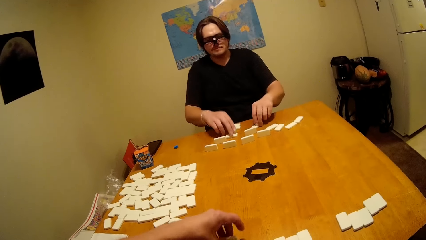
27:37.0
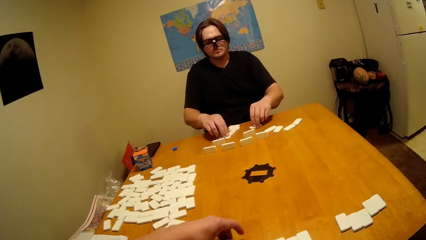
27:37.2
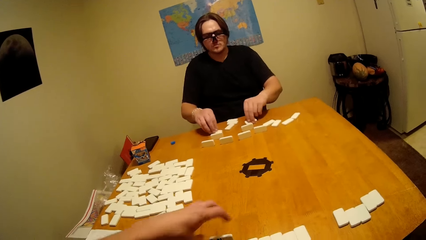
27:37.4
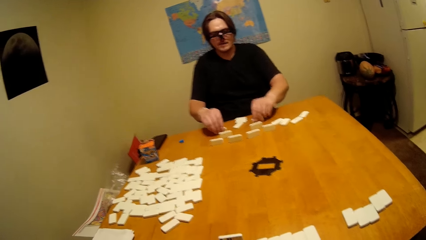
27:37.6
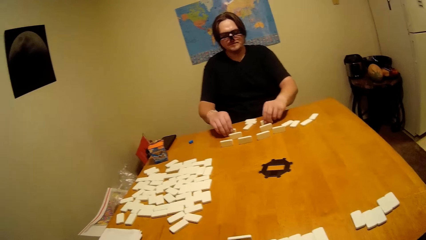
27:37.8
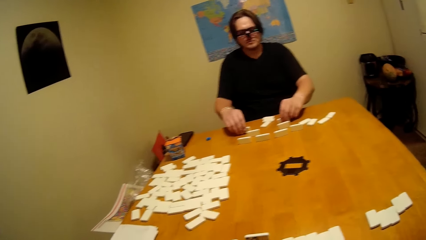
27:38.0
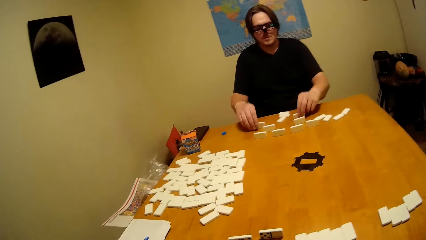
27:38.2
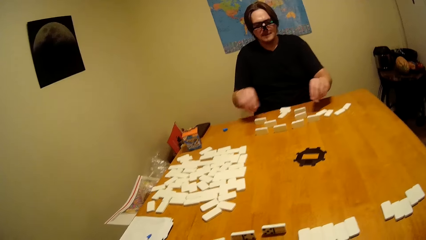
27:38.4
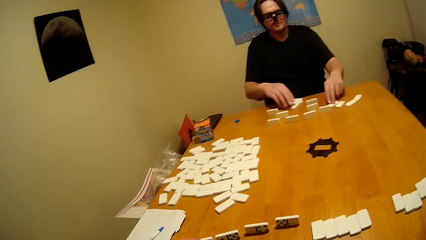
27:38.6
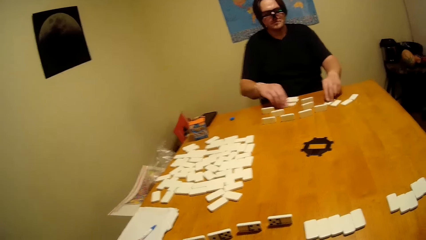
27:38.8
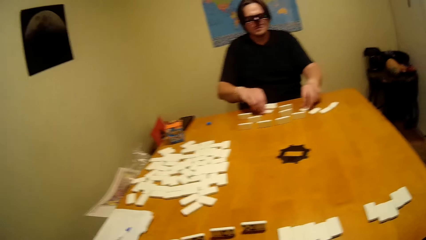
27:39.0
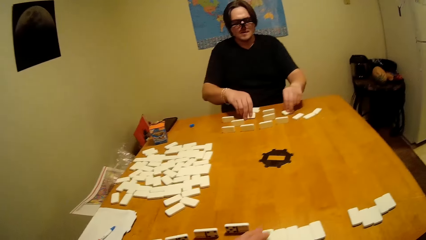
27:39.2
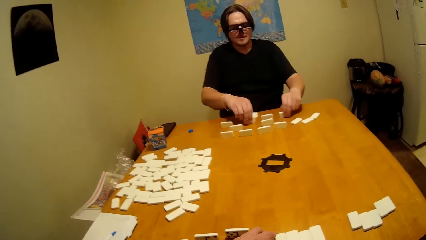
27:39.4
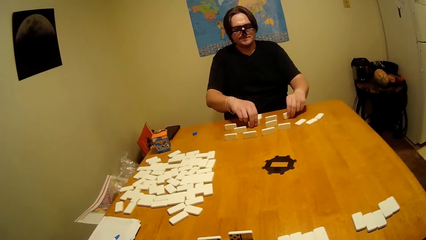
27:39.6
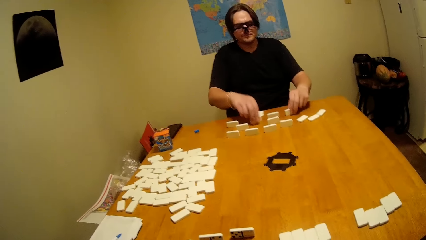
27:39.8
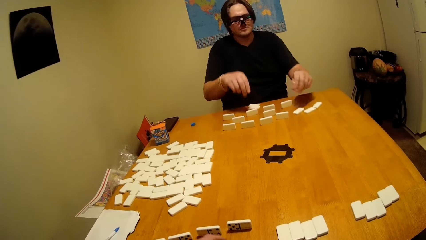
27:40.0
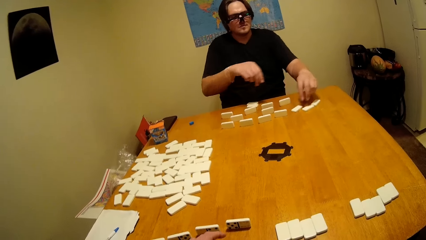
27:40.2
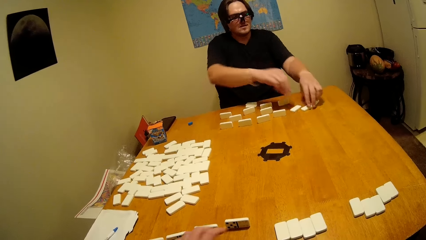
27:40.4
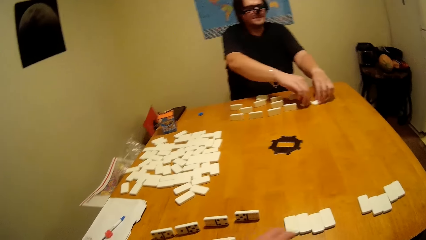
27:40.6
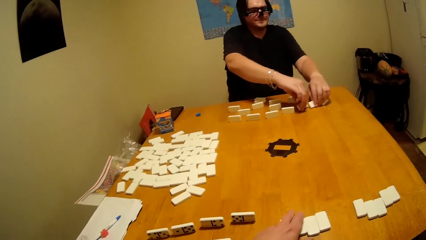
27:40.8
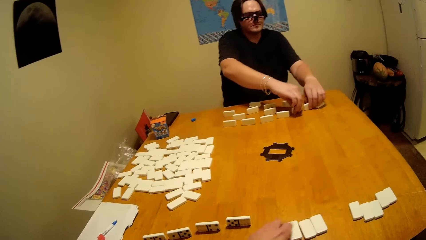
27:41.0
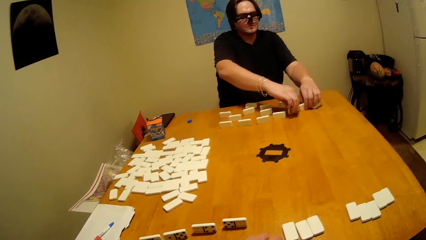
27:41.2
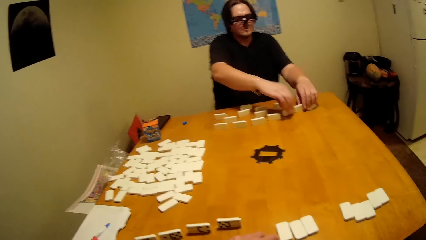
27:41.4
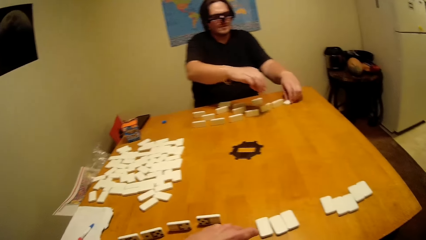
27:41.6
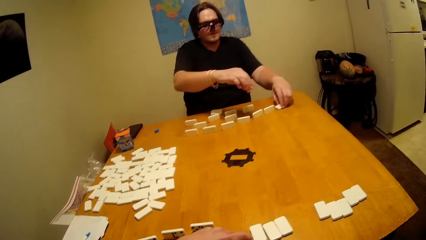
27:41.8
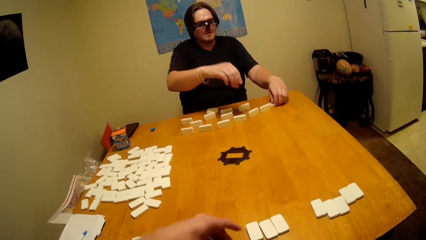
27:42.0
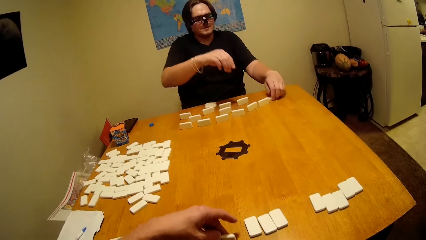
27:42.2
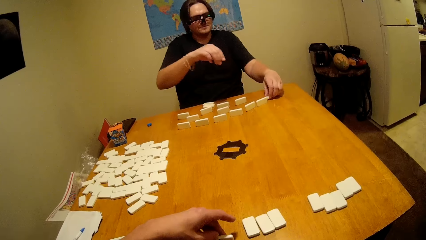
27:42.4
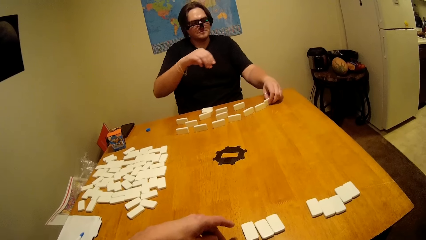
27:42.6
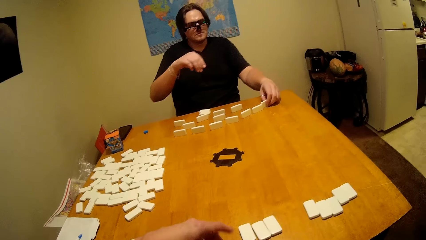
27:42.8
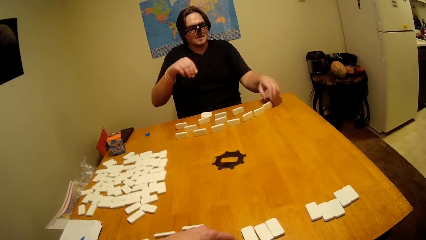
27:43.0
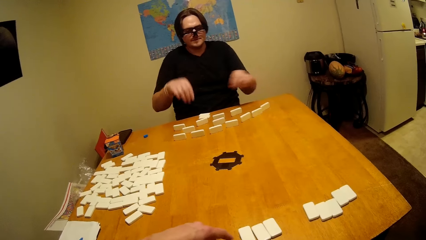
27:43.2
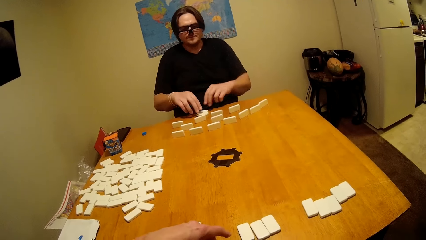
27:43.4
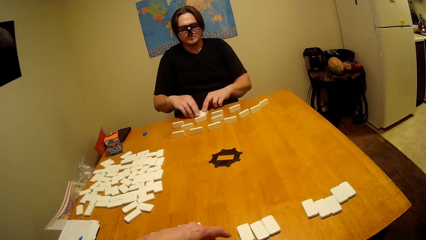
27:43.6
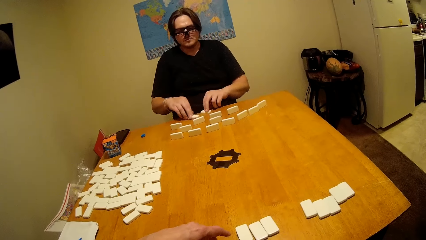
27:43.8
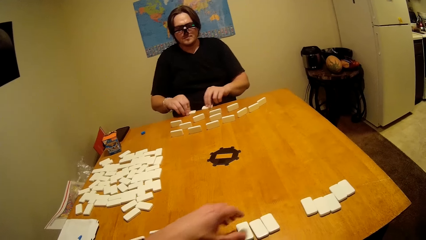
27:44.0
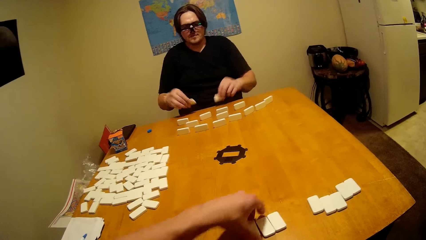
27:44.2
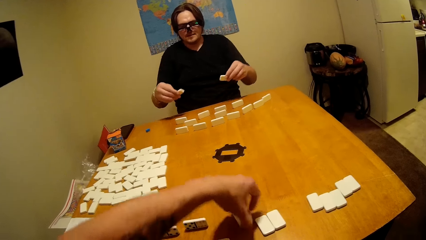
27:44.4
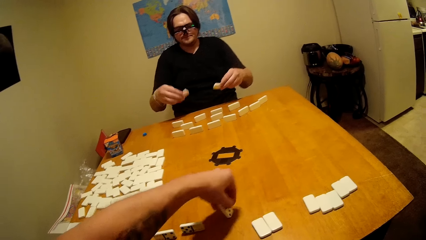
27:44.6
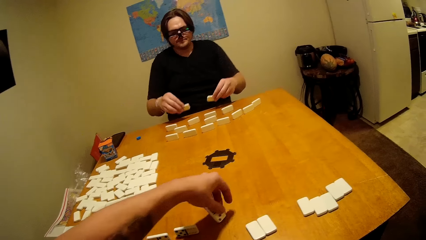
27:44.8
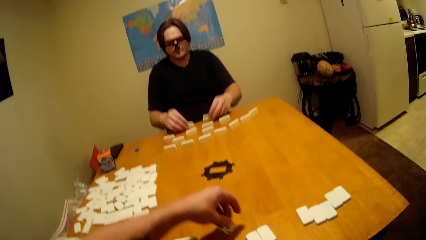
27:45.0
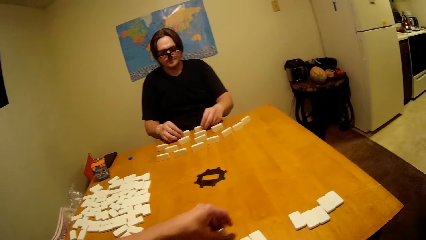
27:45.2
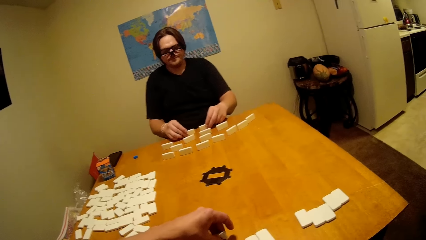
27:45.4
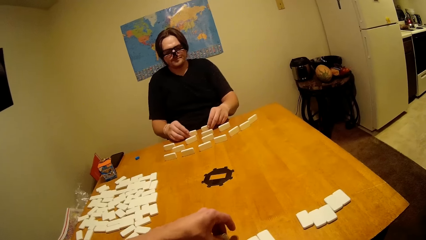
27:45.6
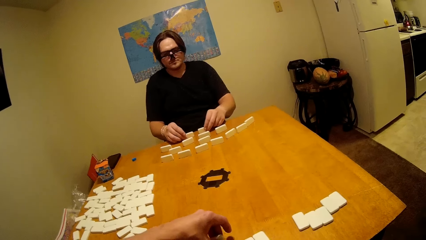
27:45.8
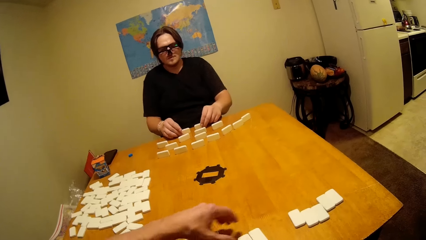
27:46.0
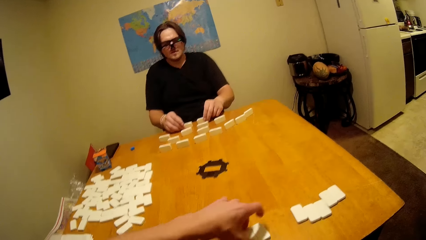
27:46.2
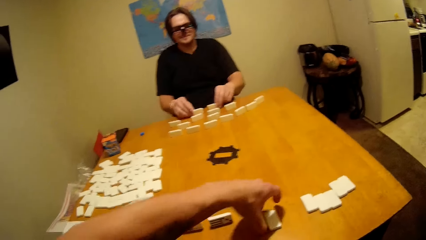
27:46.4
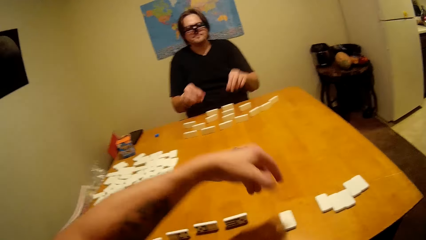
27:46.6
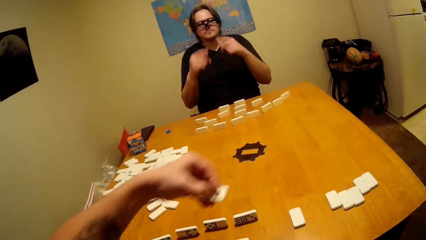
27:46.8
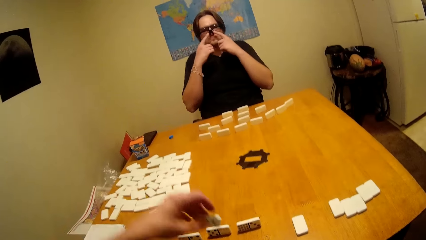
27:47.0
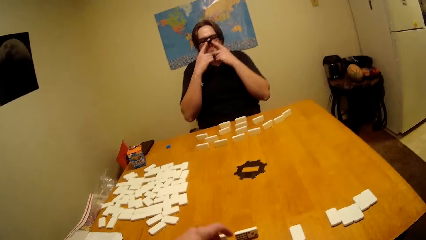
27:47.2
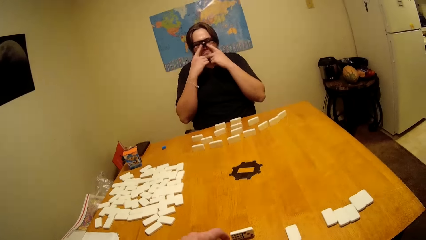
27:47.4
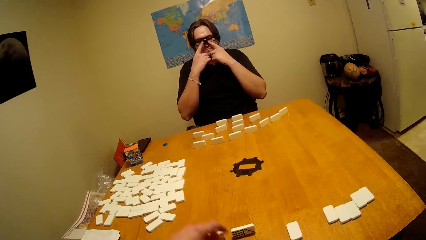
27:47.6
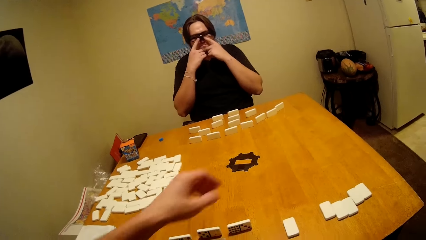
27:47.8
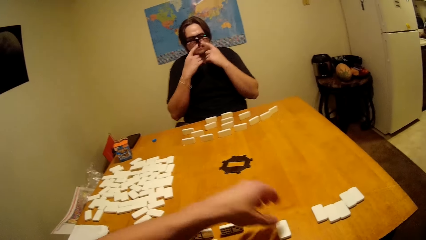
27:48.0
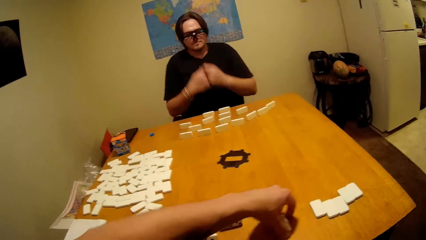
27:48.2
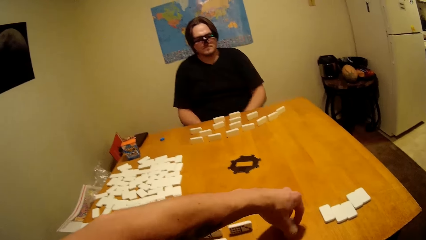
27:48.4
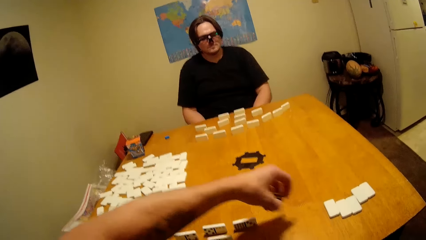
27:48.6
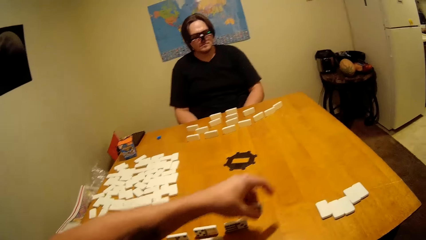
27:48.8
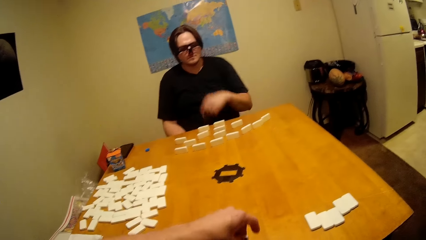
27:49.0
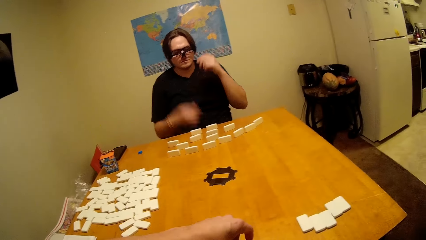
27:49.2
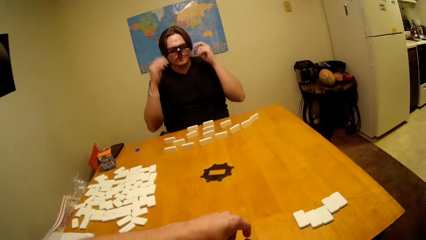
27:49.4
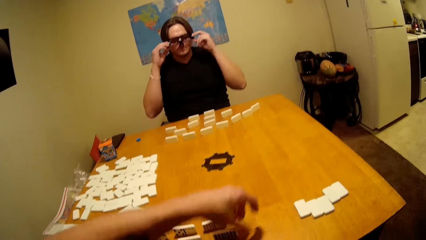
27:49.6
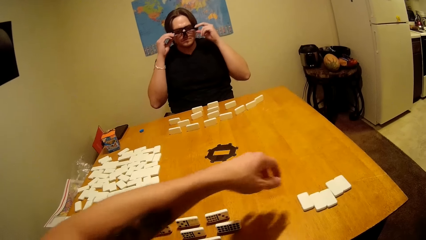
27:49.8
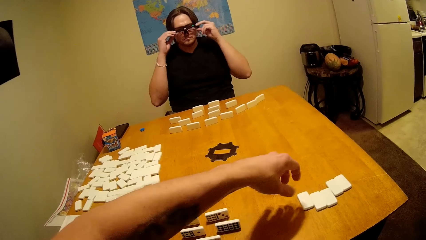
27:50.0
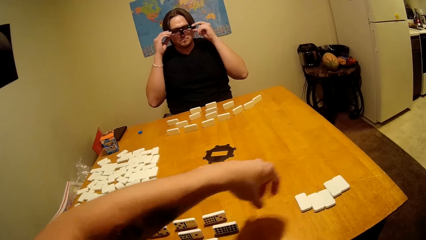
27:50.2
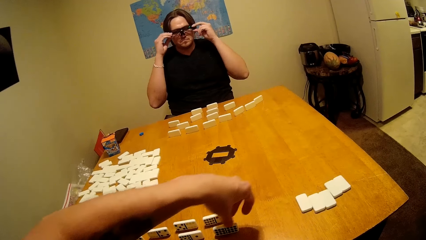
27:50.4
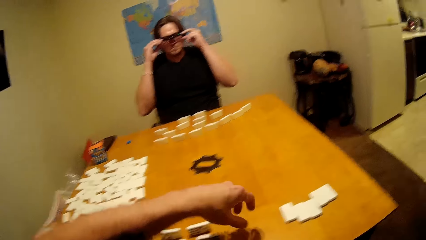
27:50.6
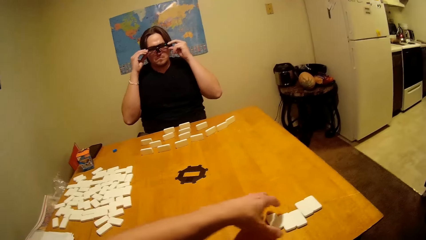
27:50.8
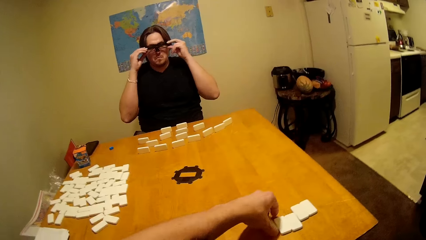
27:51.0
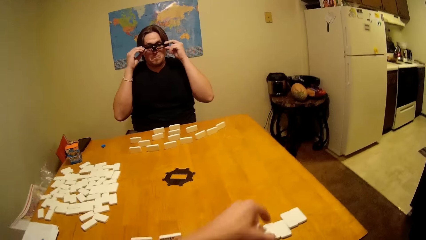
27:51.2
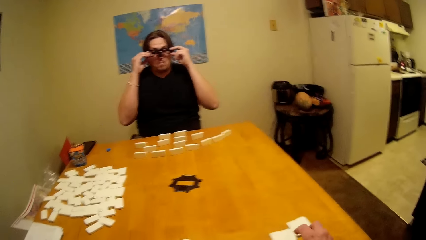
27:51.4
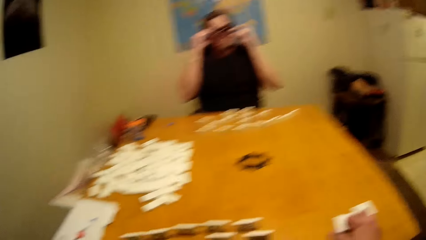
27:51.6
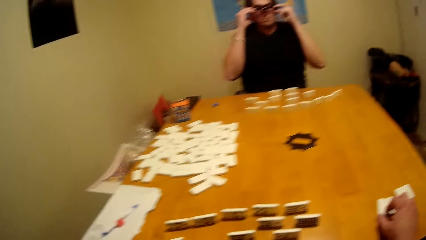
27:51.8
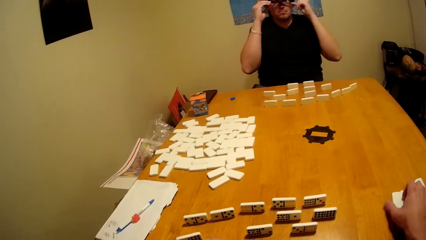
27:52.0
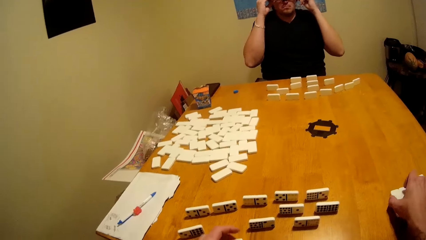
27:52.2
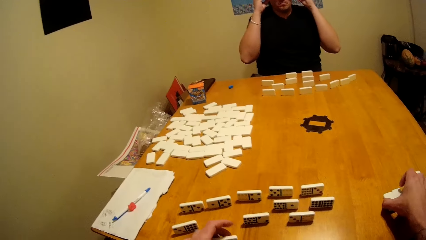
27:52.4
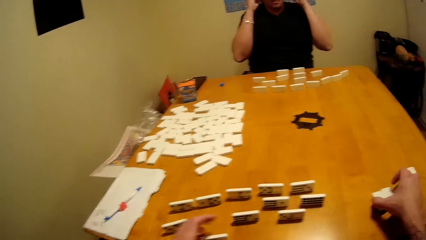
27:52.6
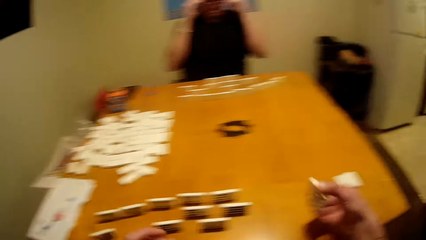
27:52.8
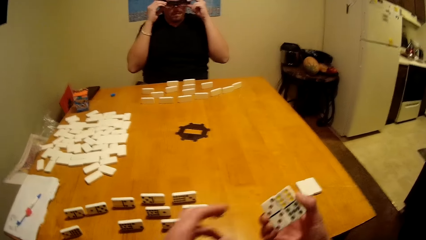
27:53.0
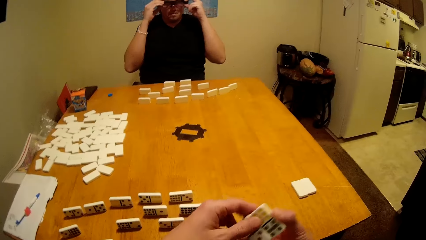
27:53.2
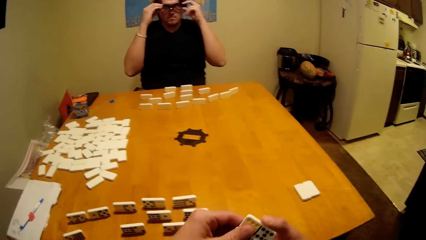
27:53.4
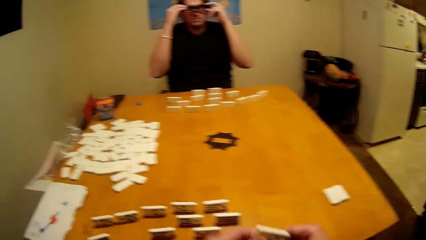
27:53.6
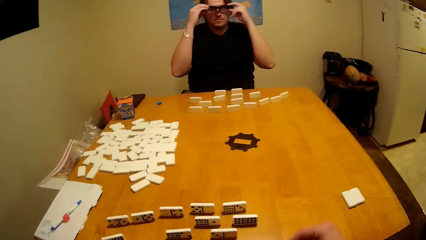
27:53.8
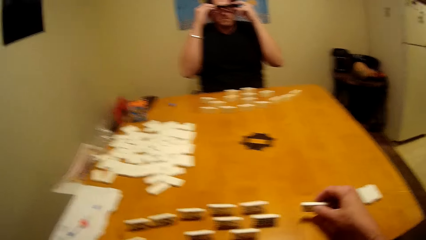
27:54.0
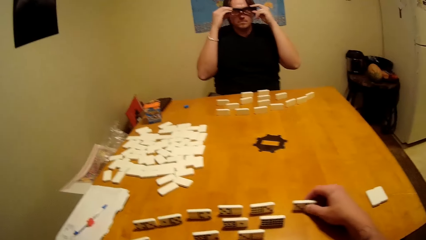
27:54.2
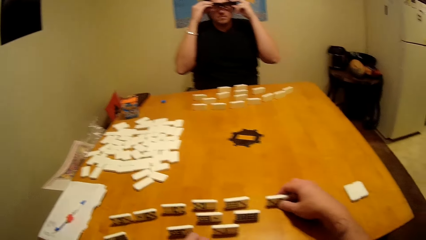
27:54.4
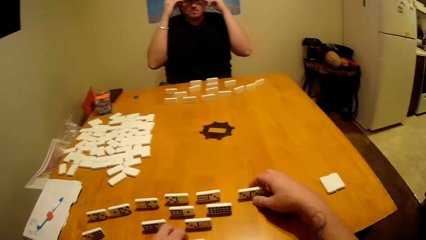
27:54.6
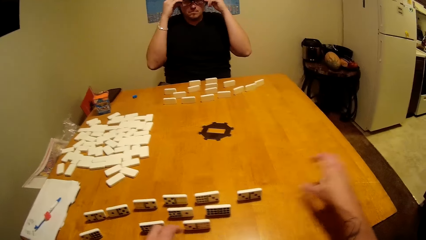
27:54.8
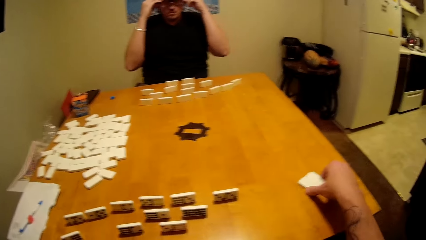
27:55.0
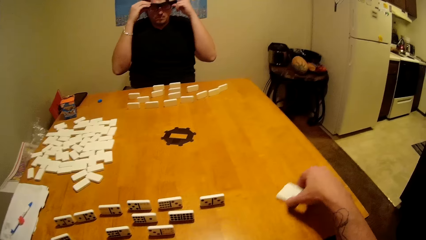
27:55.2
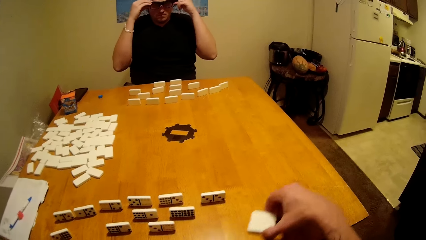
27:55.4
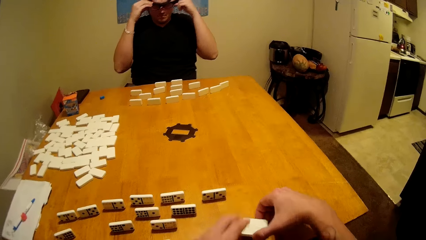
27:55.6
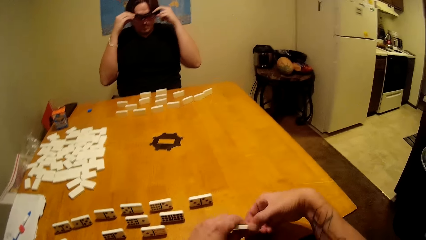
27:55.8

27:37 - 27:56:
A man arranges dominoes on the table. The camera wearer arranges the dominoes on the table. They arrange the blocks on the table. The man touches his glasses.
